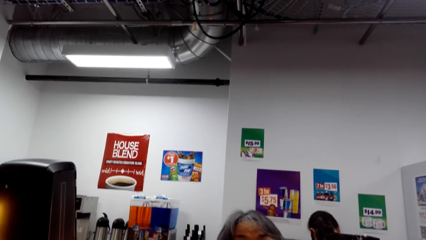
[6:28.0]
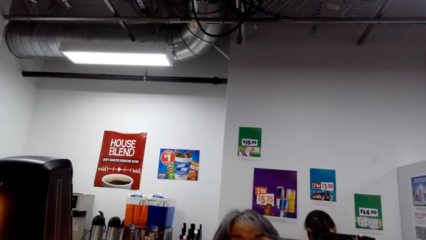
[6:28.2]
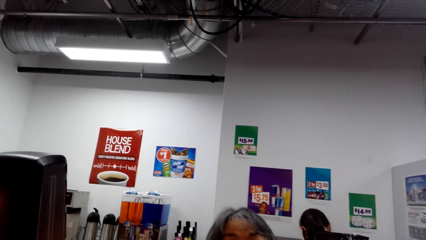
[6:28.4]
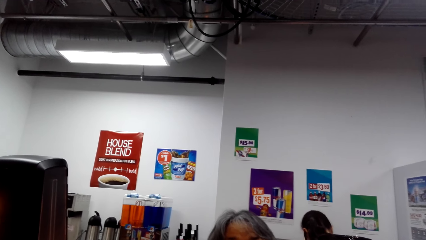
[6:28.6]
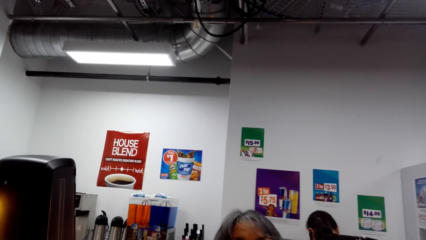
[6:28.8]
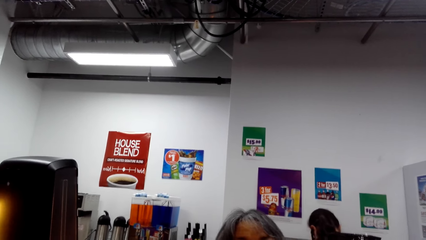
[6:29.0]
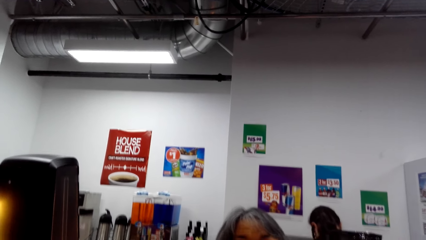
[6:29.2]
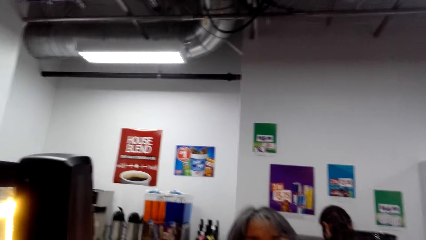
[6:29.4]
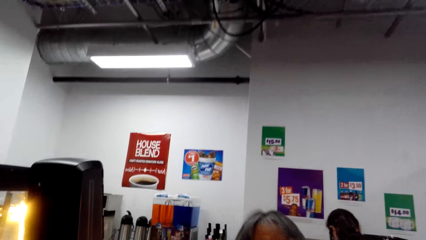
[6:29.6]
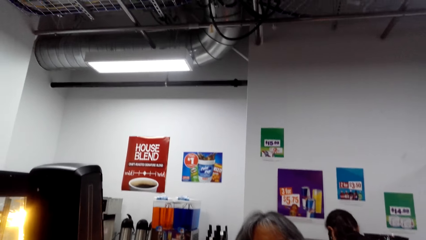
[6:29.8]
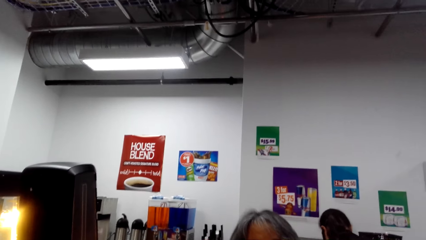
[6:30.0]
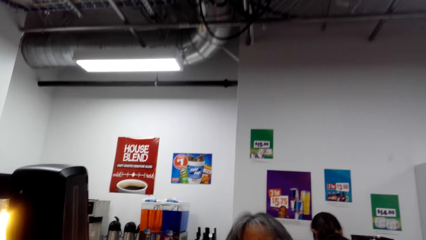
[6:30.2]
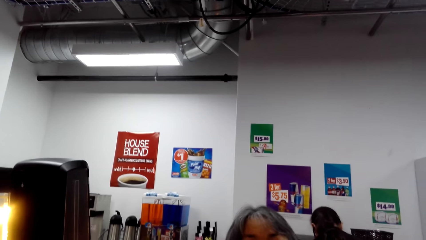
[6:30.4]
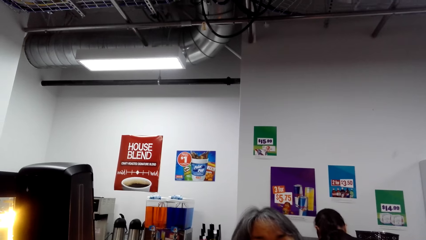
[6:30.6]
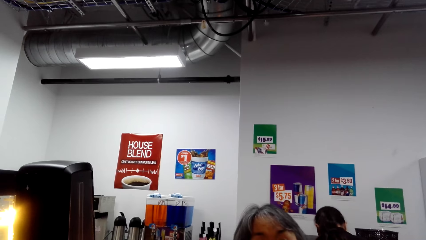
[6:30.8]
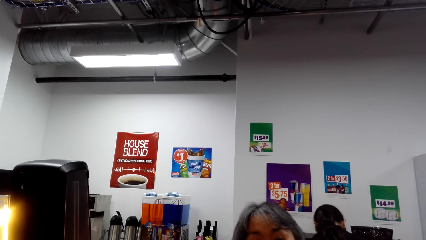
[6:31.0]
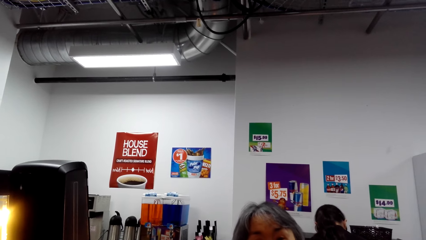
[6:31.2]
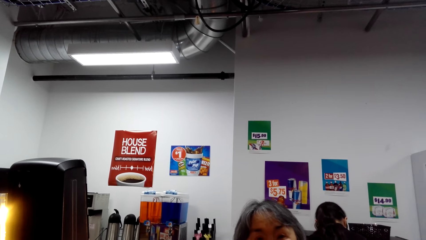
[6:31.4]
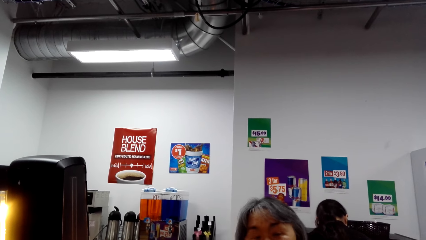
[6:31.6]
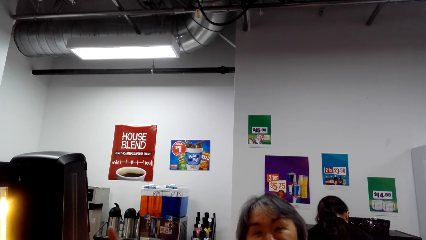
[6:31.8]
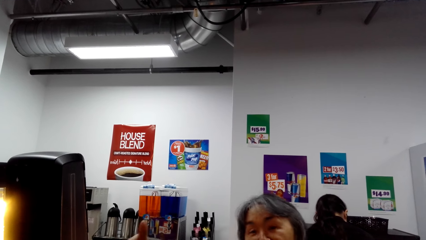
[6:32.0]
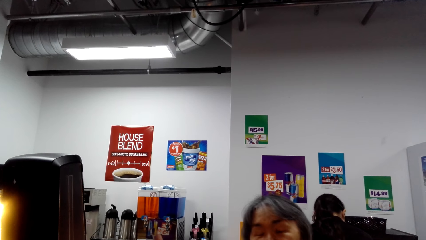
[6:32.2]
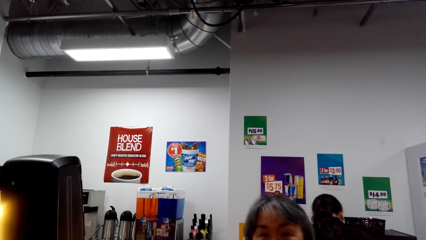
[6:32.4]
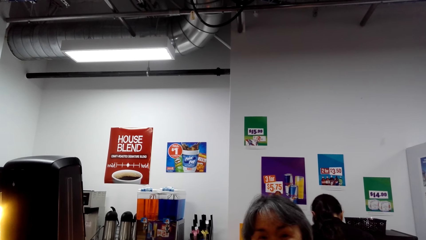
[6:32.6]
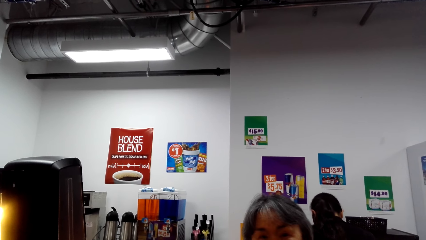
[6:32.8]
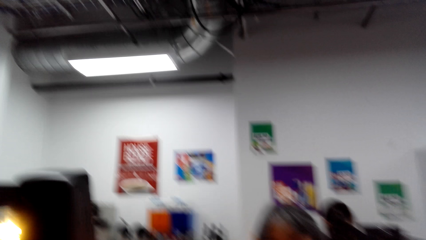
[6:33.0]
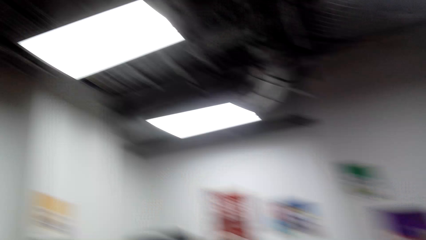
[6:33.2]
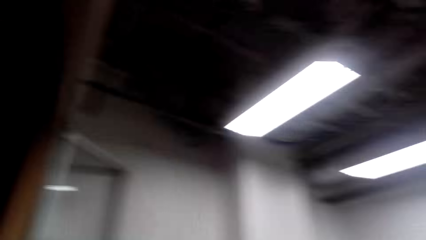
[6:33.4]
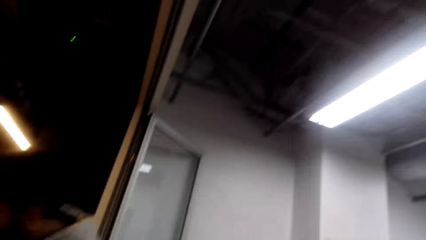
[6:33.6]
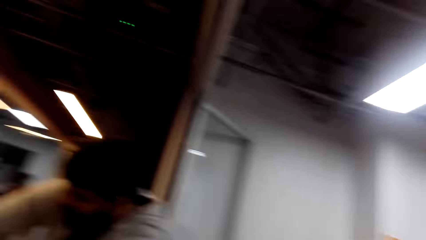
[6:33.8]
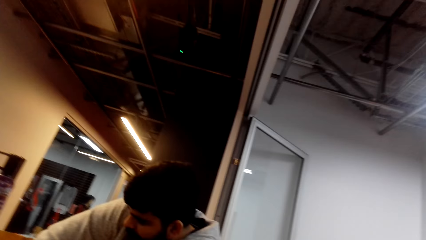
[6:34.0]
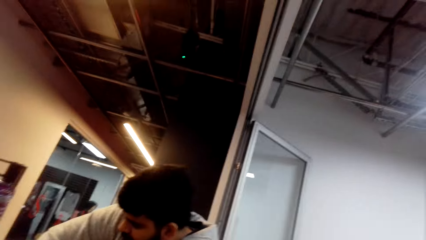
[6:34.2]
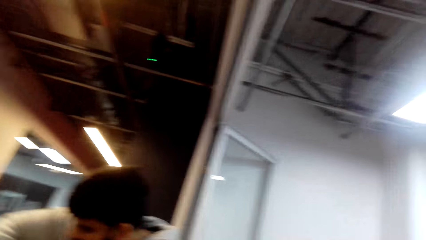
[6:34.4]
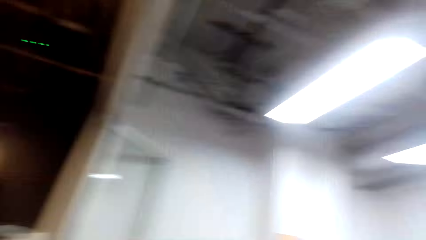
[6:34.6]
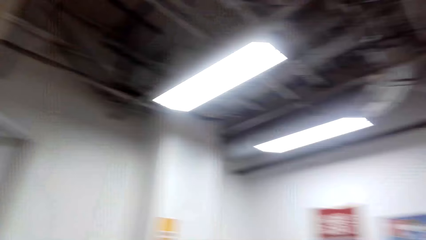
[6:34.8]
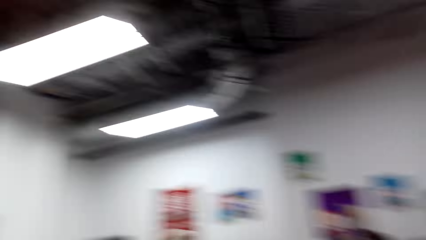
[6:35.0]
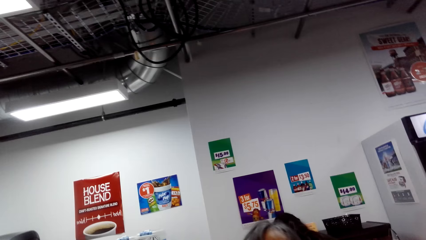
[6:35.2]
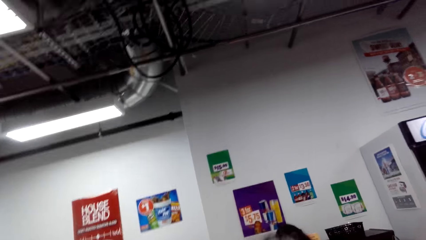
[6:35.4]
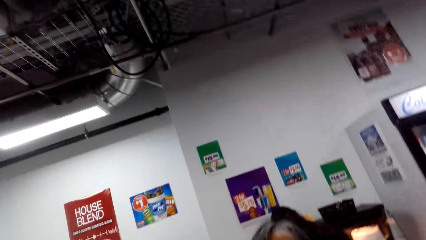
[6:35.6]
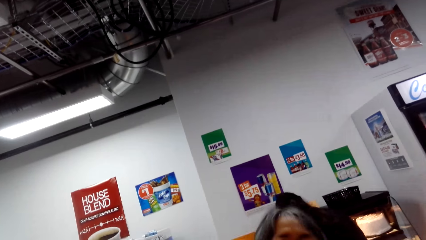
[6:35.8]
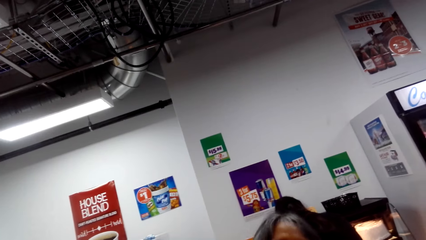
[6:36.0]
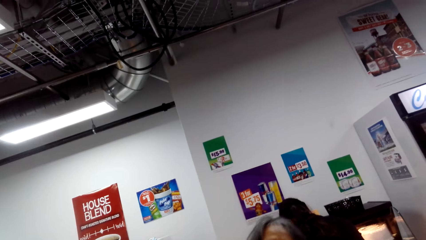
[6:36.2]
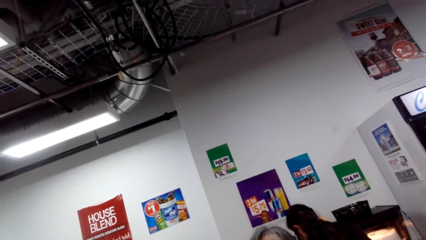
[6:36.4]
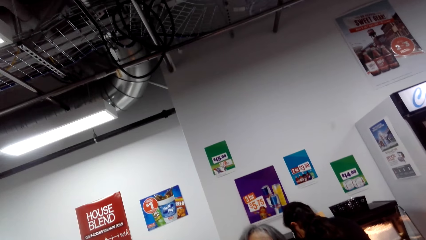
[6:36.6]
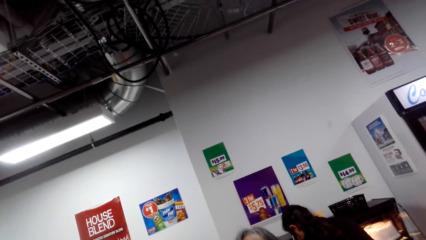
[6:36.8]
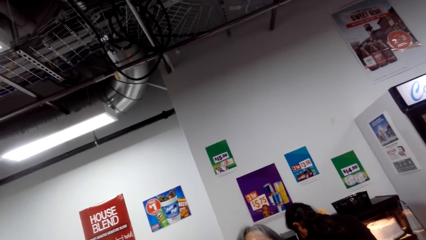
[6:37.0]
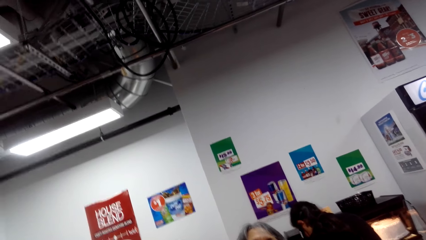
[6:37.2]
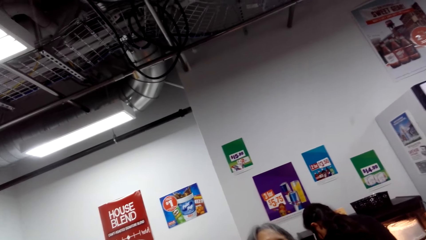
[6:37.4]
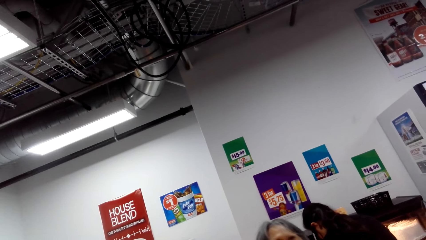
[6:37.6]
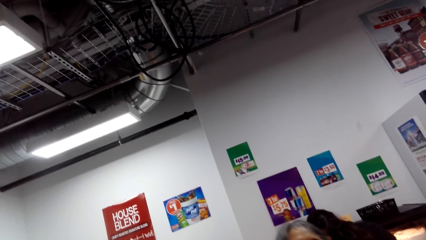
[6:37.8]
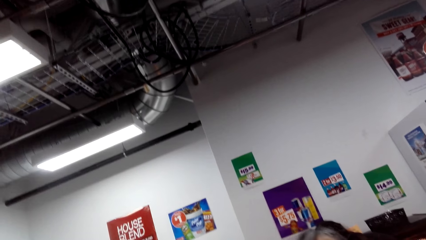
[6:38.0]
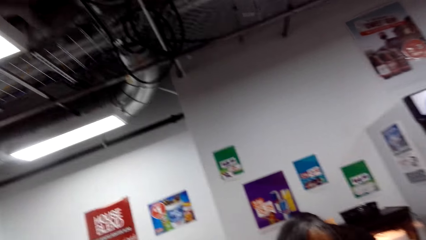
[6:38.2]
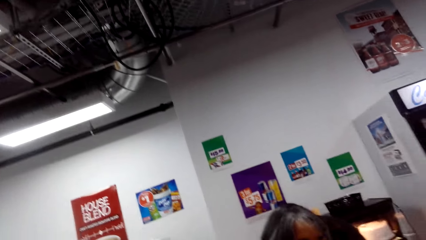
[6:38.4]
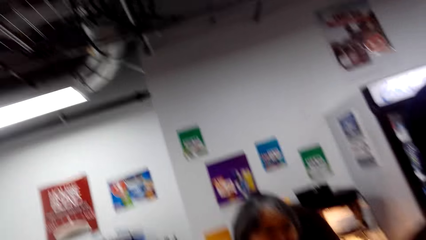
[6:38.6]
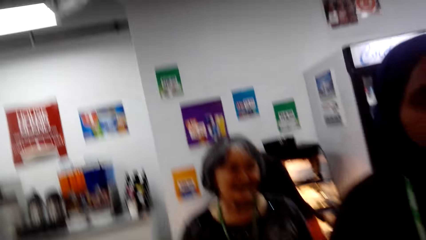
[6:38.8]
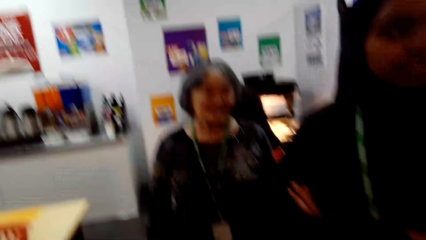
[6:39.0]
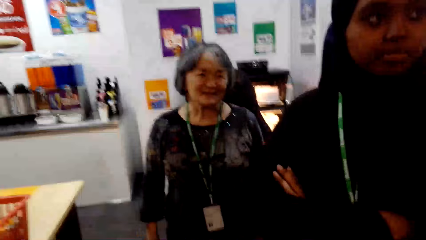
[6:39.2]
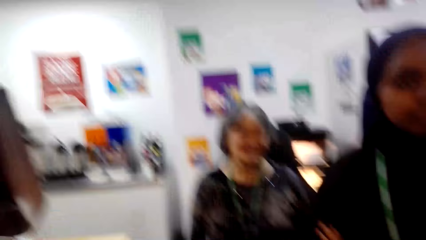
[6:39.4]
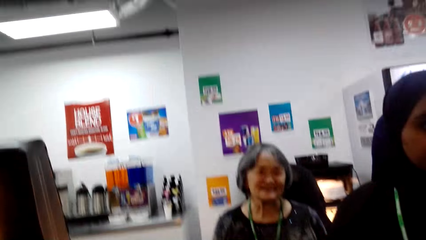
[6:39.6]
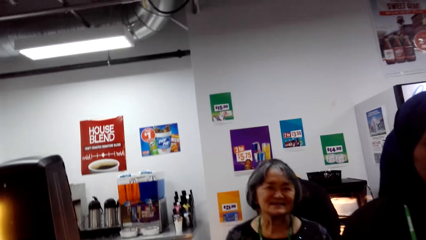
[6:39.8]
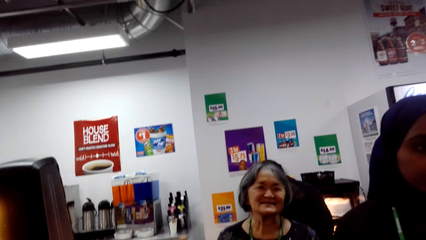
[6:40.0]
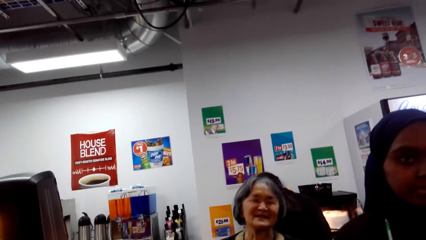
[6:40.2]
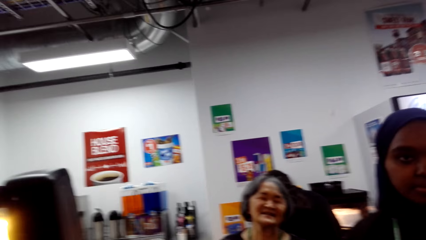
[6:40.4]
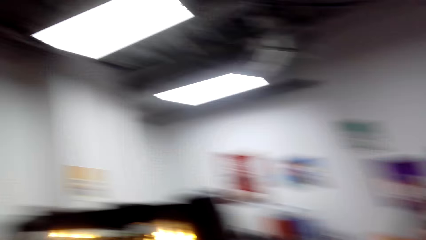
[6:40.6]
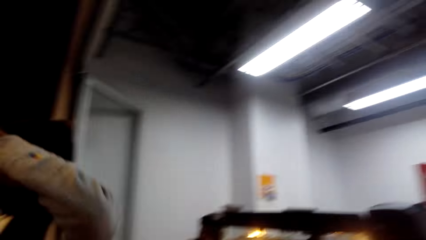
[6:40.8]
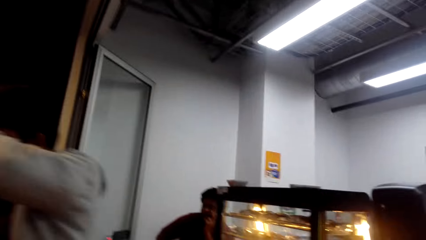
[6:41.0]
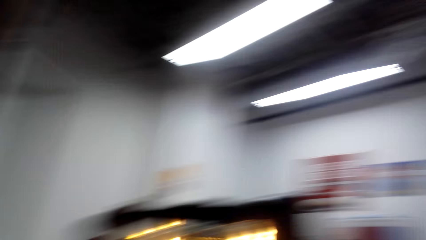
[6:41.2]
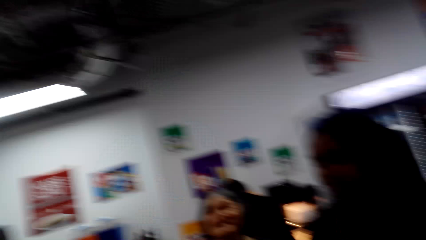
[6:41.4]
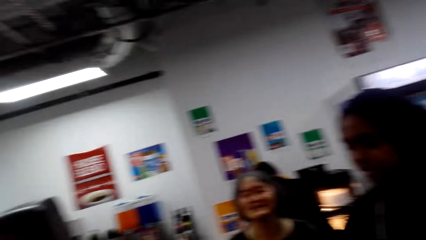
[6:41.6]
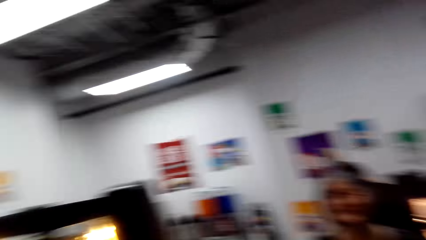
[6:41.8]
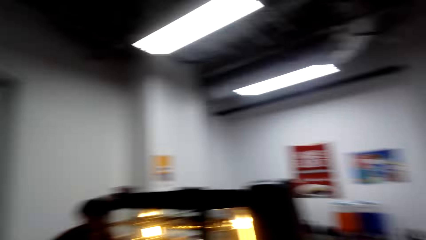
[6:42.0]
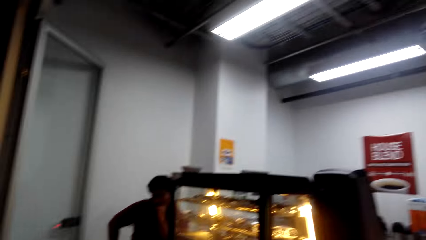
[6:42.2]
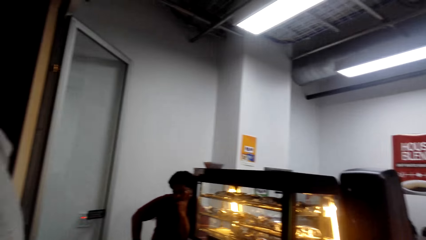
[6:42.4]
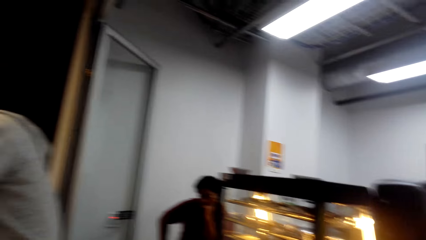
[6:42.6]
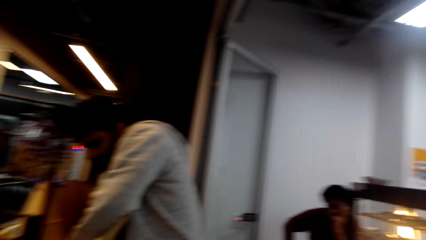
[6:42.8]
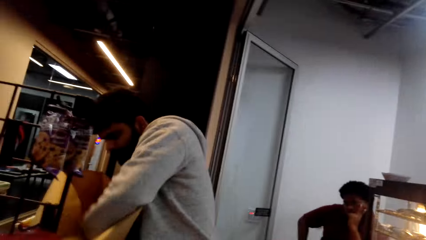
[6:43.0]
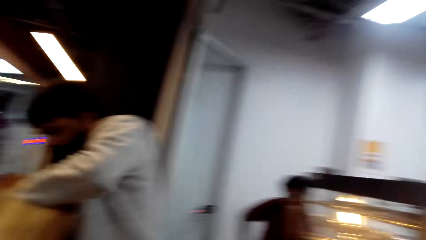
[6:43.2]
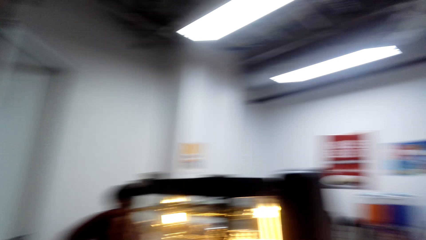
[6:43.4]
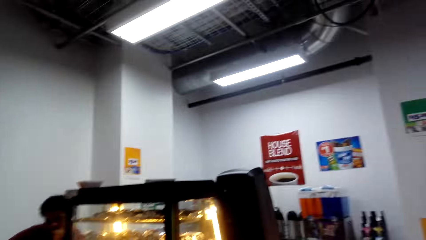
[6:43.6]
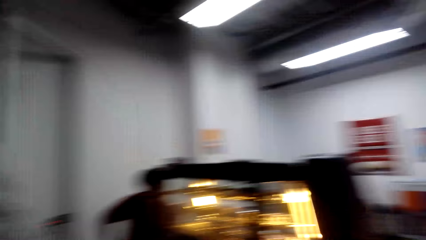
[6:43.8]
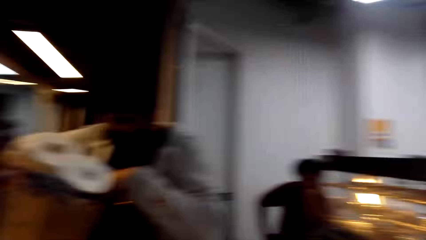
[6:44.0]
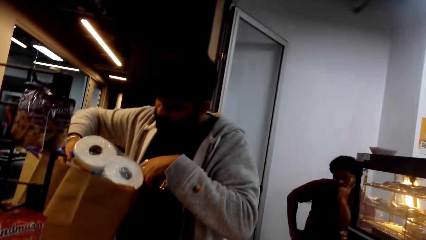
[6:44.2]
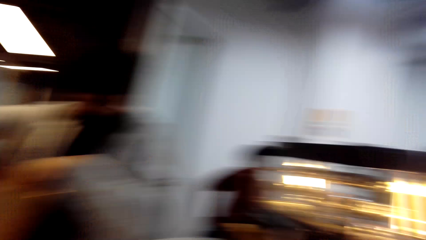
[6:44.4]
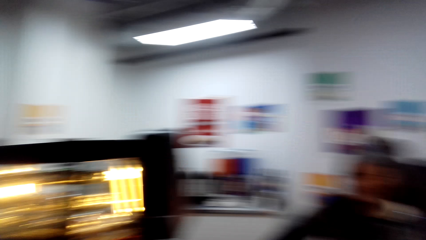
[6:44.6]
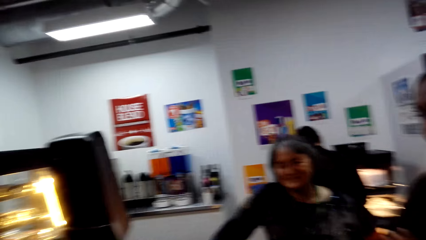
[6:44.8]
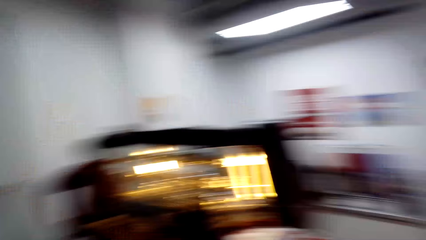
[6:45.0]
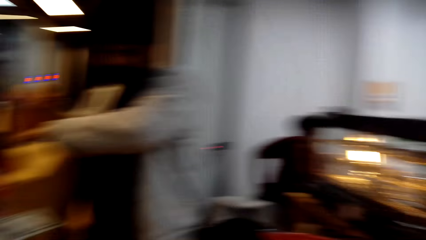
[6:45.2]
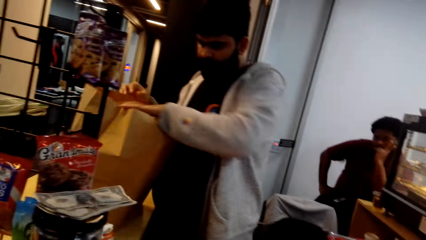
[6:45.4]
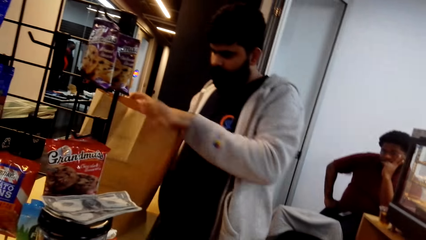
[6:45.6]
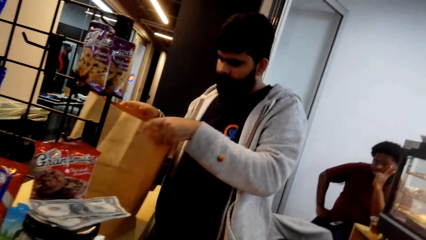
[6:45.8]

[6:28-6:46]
A lady interacts with the camera wearer. A person puts tissues to a shopping bag.
